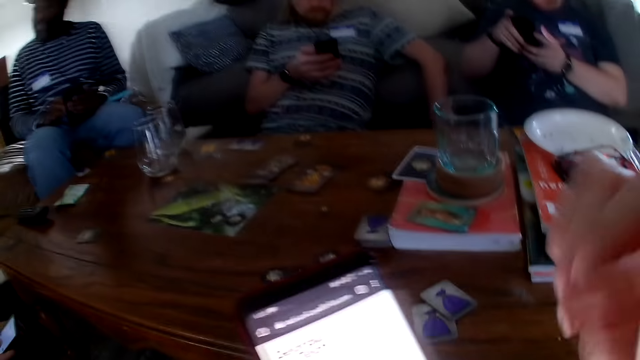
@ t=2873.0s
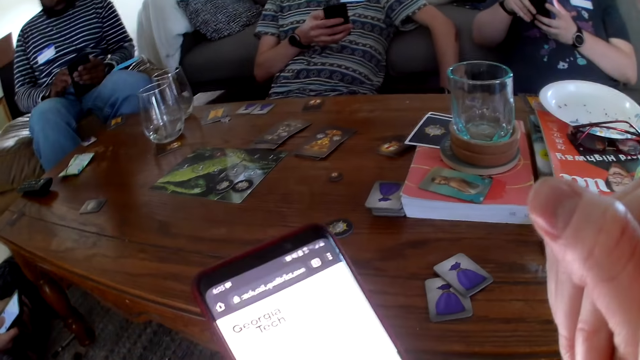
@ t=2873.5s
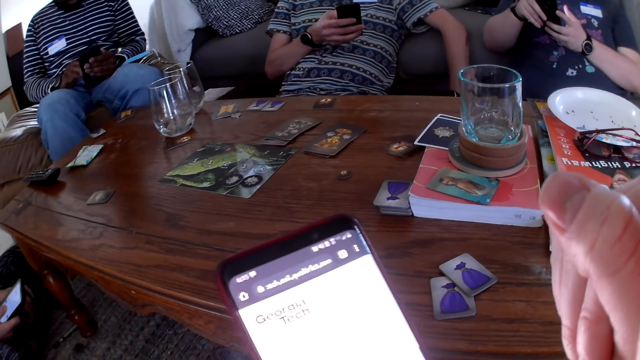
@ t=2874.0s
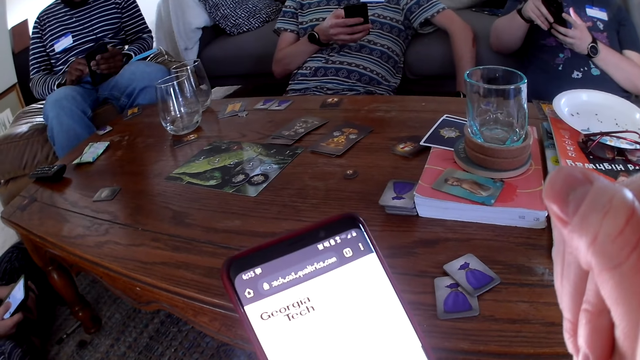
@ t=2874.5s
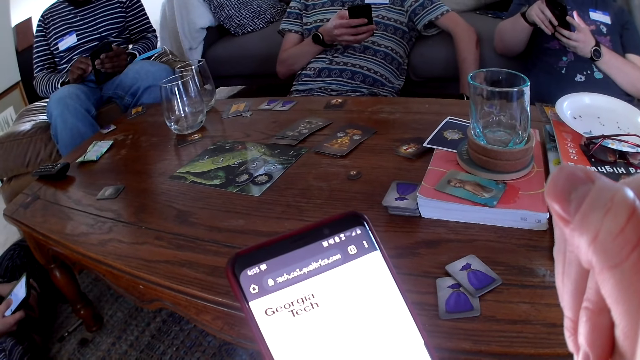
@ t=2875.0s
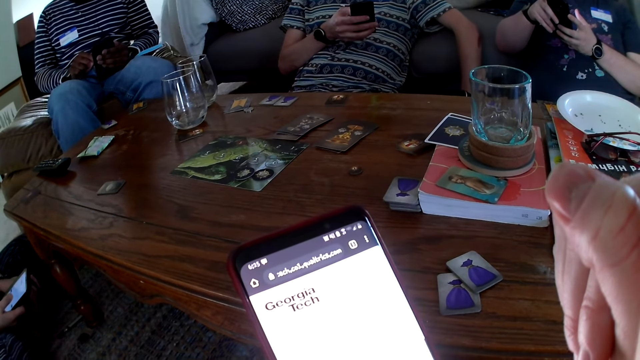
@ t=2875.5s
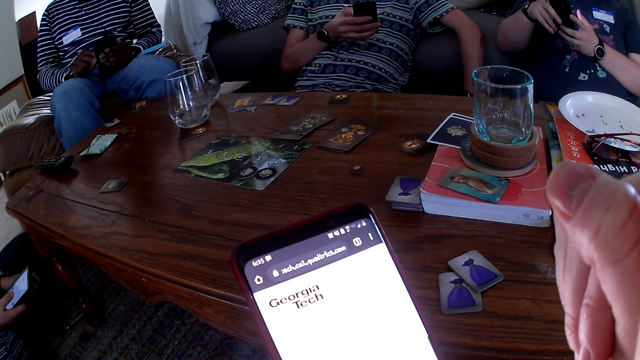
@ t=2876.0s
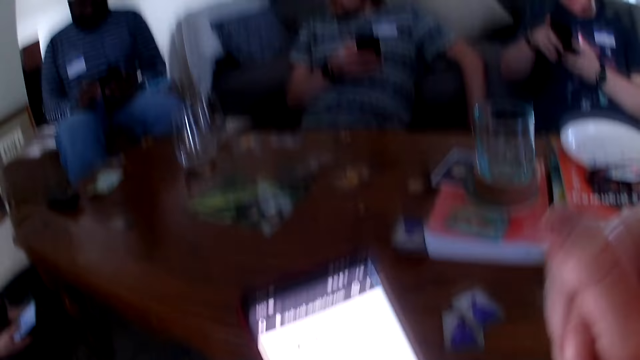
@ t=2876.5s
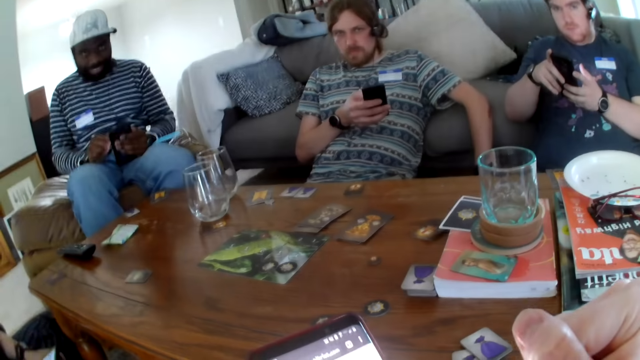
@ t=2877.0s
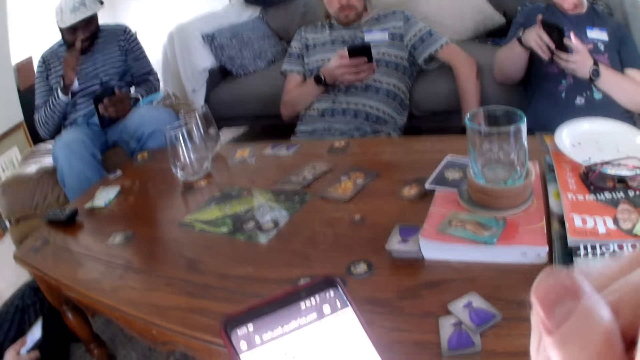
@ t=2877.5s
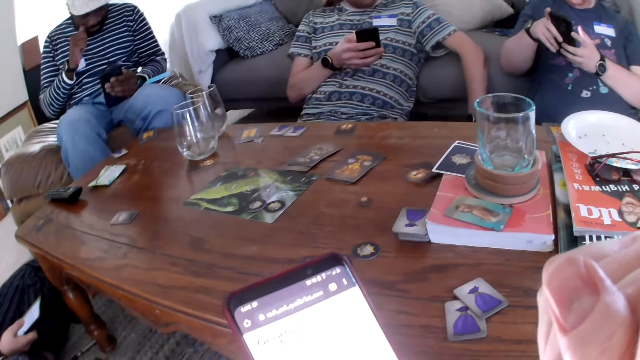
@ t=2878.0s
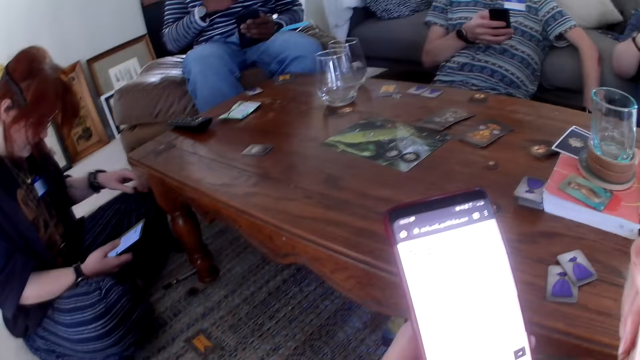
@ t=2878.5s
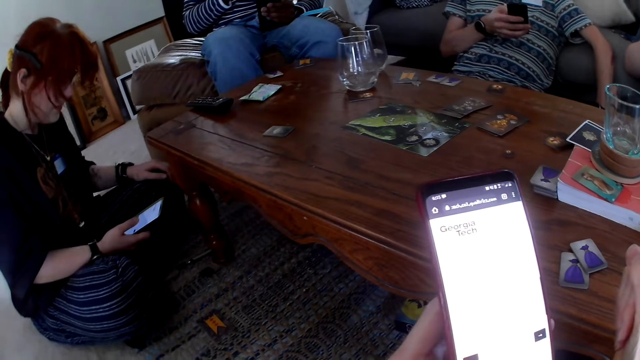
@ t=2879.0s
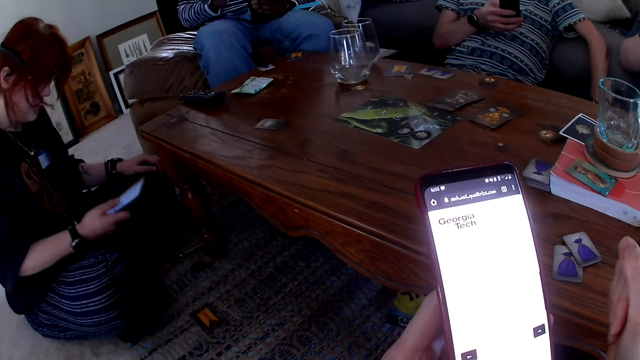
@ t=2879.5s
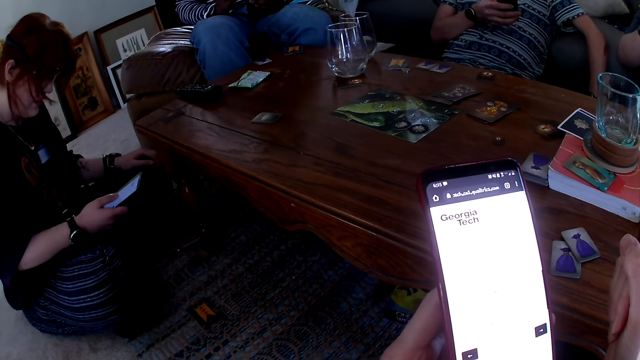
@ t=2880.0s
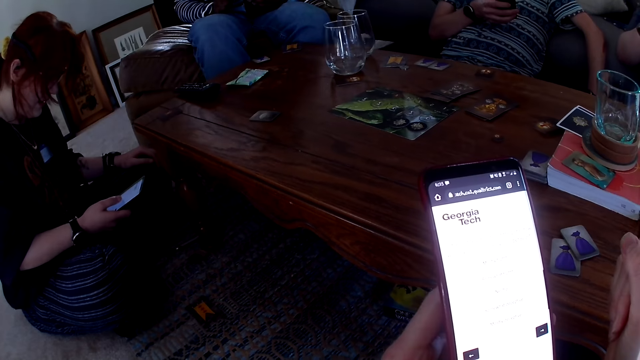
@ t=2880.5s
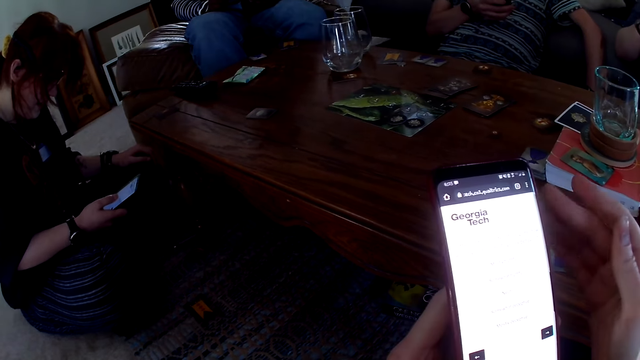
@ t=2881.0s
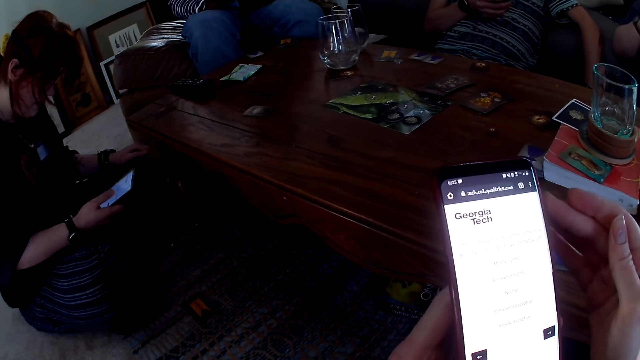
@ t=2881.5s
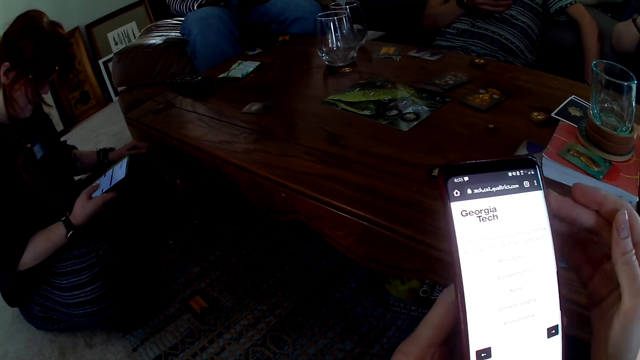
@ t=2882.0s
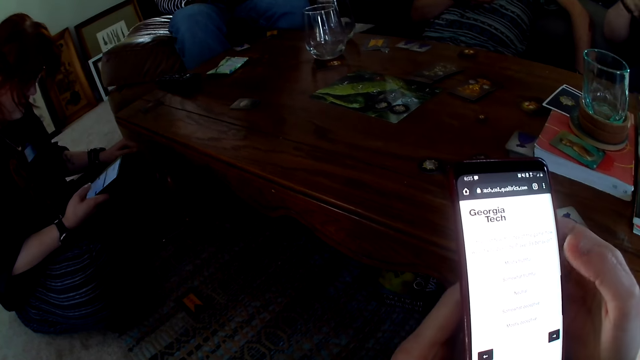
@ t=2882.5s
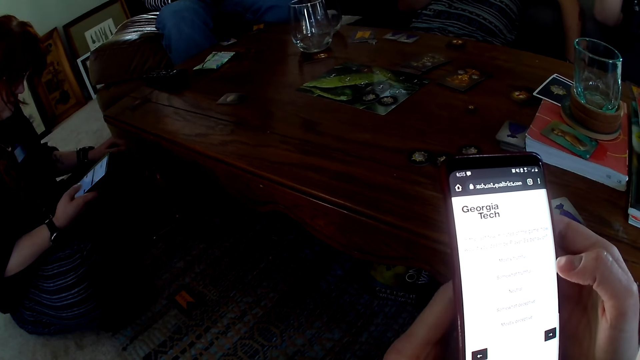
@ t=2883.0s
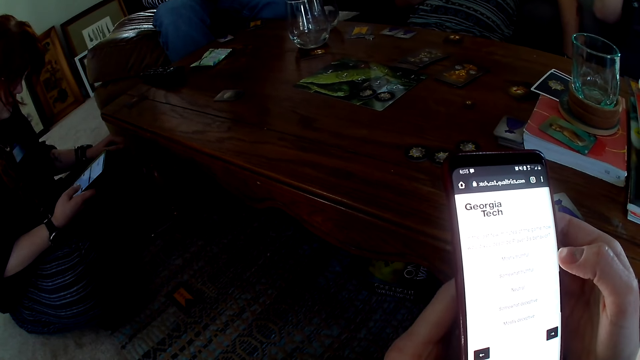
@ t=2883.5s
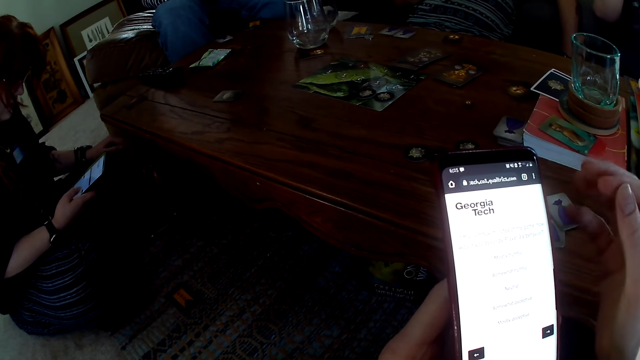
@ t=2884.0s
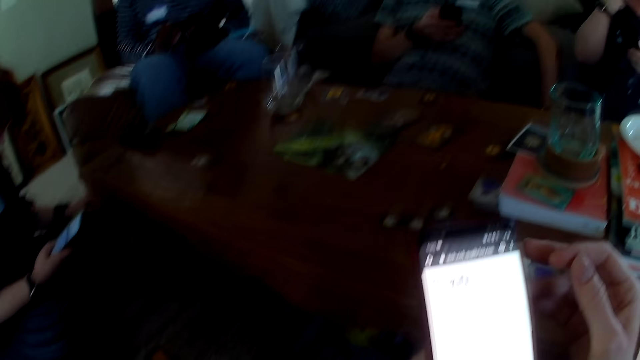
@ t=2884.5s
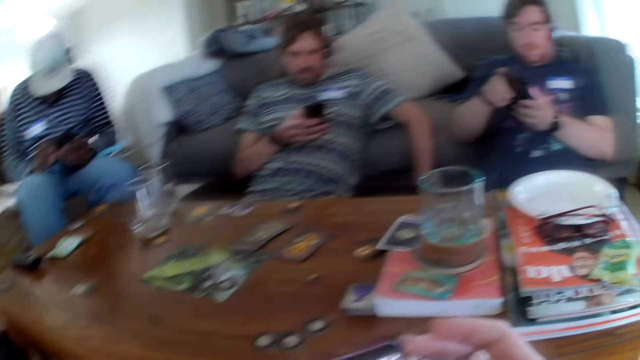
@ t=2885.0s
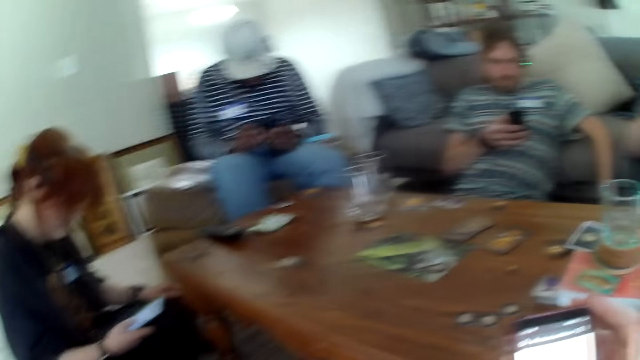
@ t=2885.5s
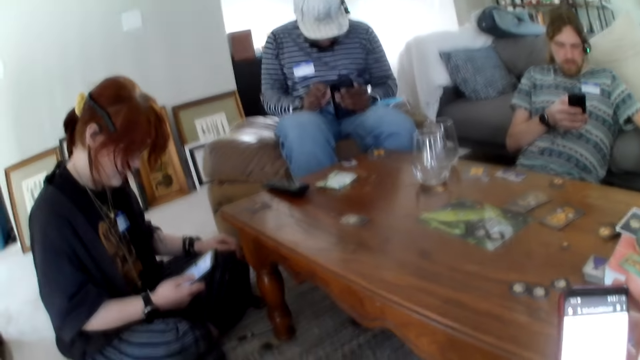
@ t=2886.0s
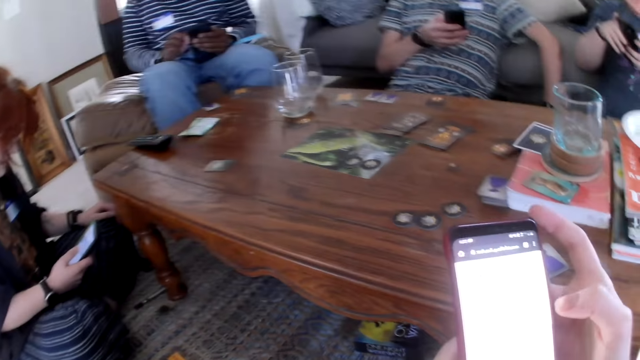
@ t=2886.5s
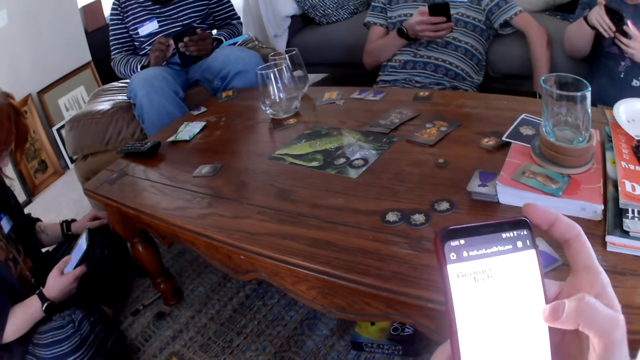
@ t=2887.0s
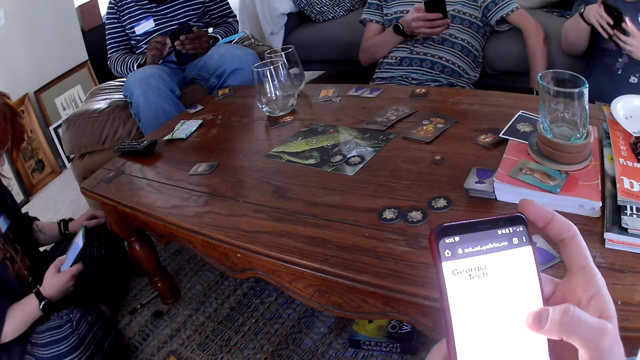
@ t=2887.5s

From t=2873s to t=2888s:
A person scrolls the phone. The camera wearer scrolls the phone.

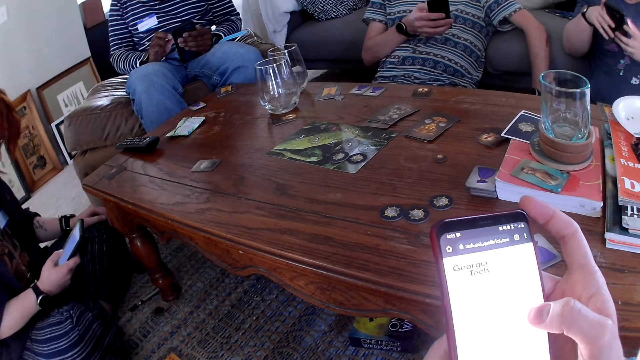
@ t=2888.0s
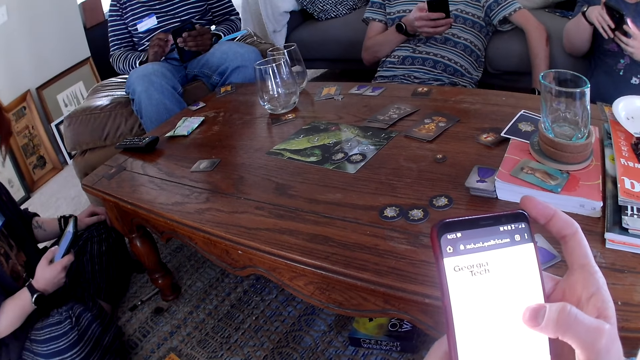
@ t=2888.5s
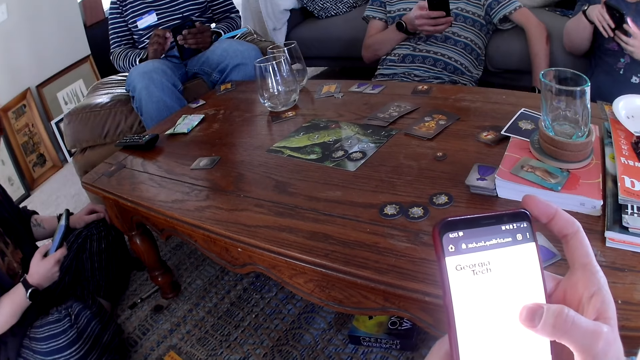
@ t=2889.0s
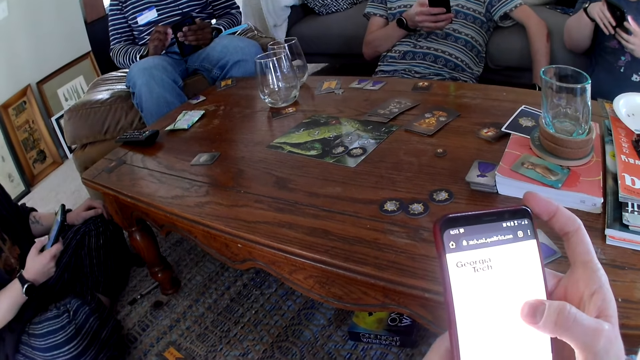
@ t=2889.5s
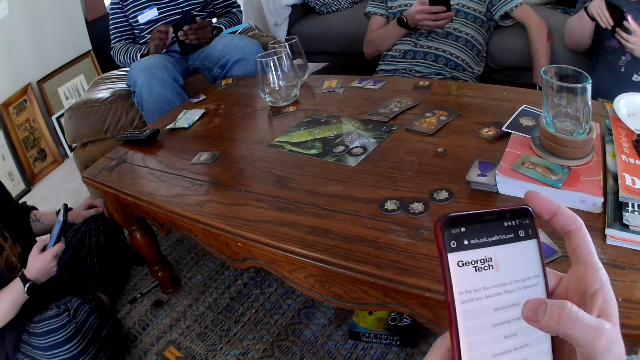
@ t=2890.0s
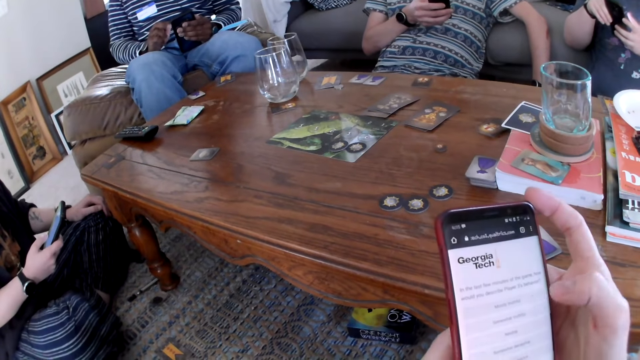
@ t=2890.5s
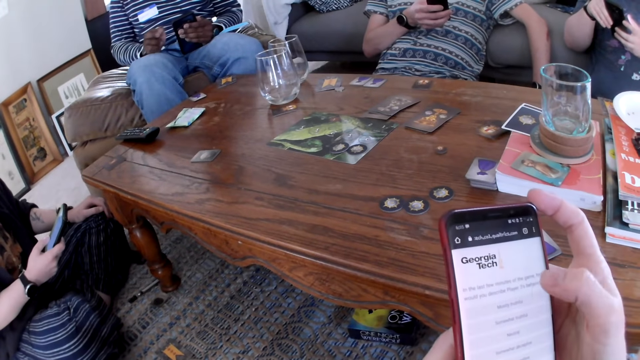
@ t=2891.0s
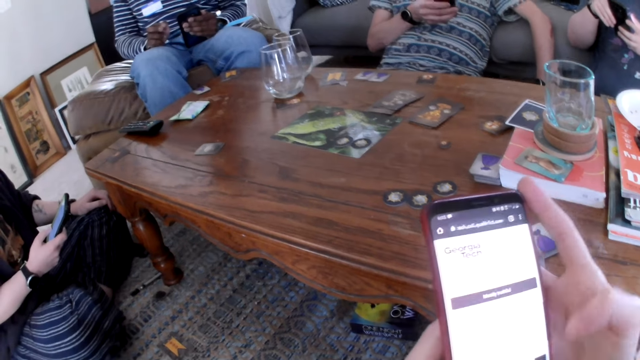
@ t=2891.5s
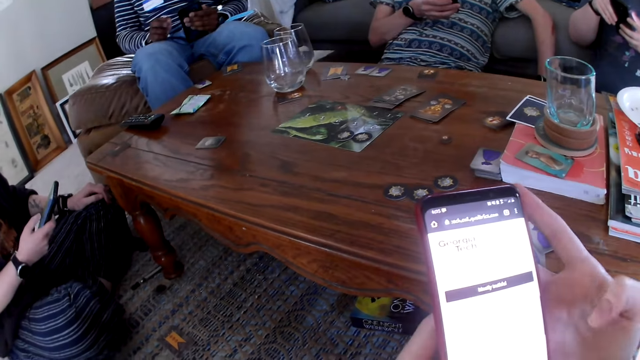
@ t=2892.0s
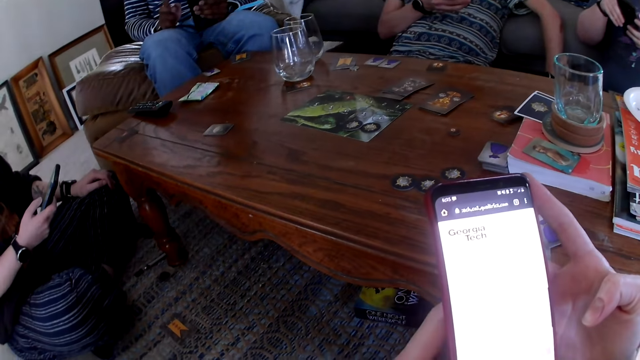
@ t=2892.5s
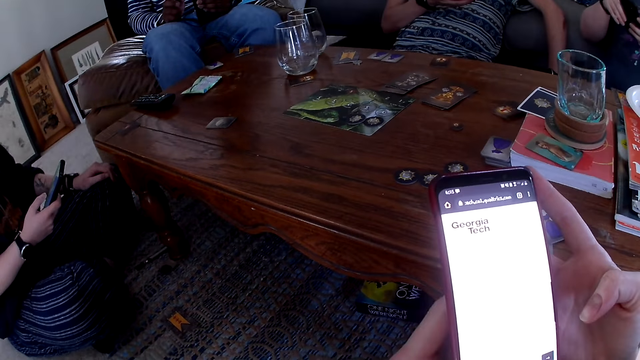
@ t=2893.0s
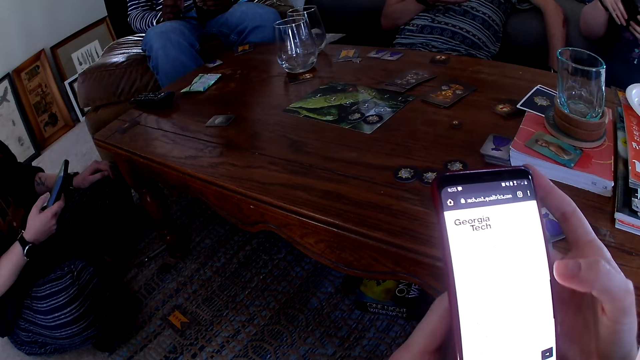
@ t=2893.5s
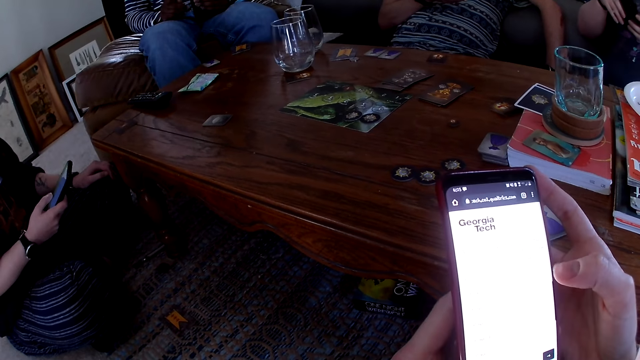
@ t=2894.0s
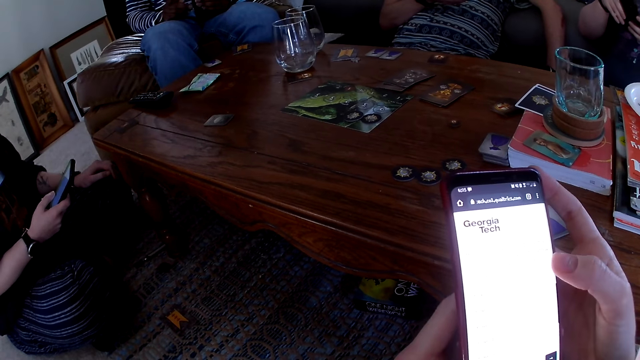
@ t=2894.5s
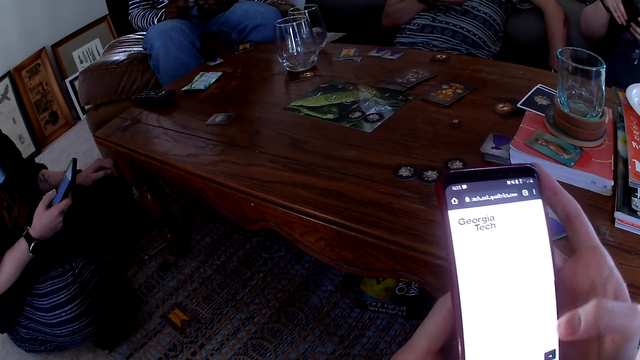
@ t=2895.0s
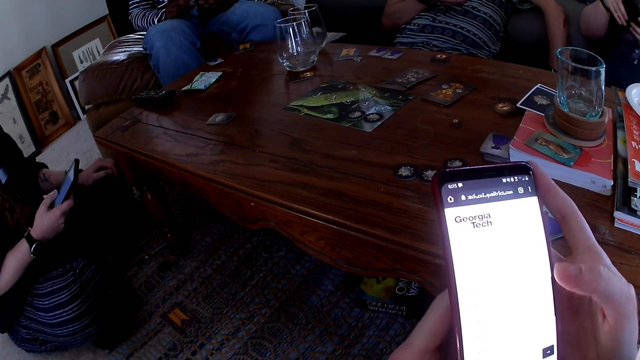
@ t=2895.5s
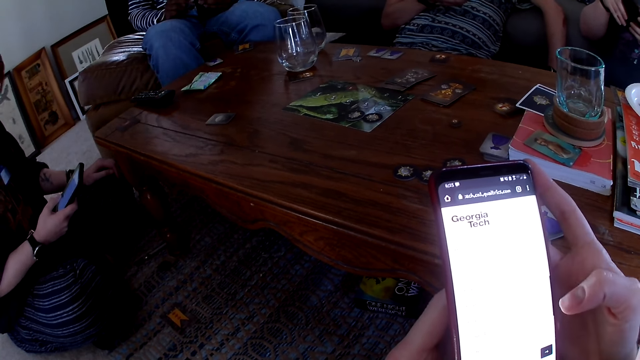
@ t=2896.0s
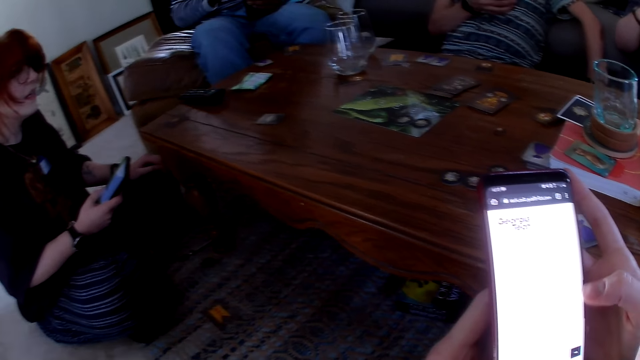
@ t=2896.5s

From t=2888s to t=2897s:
The camera wearer taps the phone.
